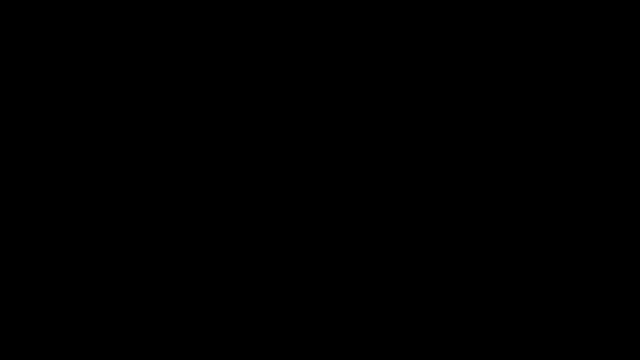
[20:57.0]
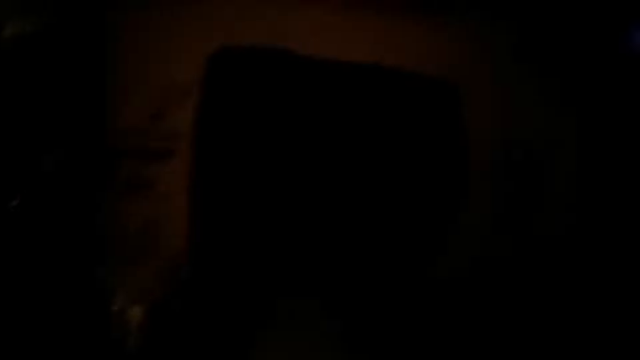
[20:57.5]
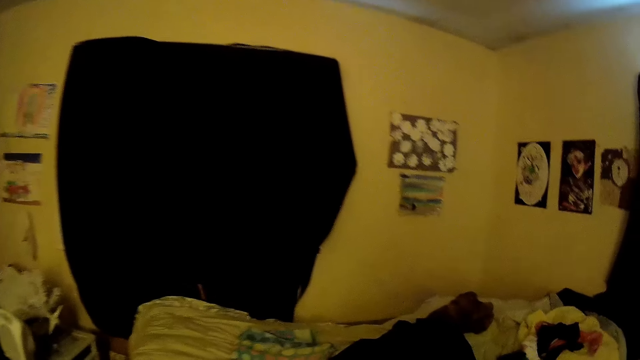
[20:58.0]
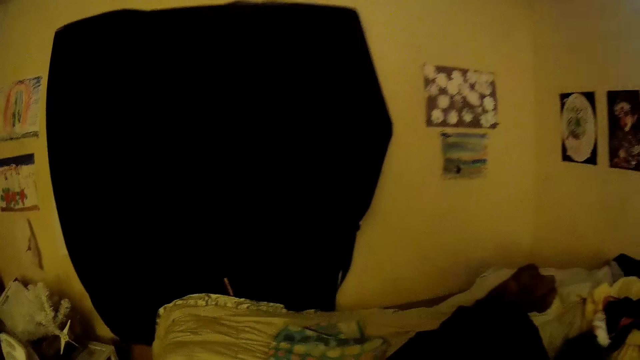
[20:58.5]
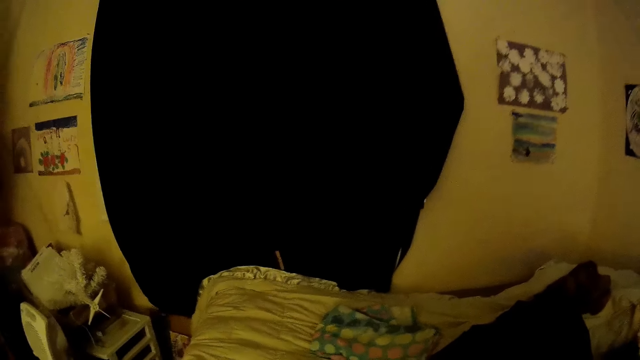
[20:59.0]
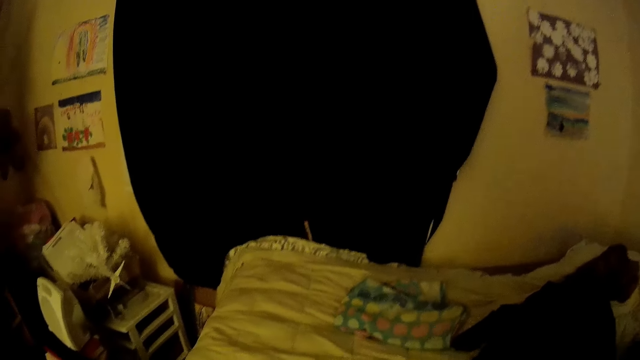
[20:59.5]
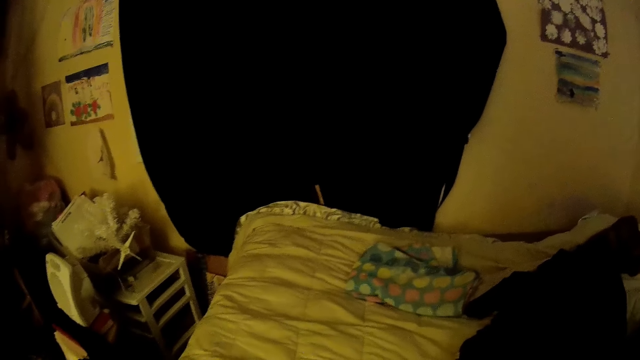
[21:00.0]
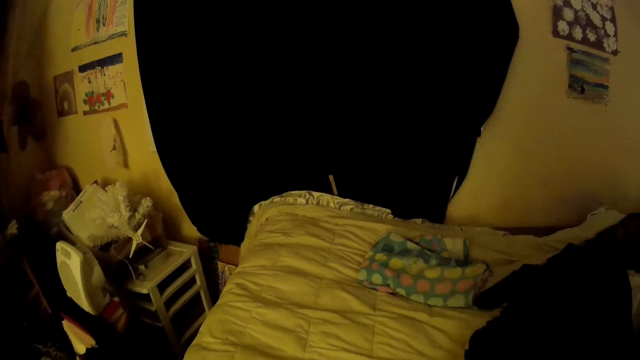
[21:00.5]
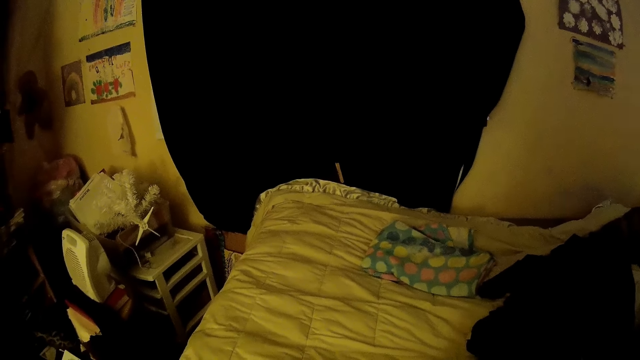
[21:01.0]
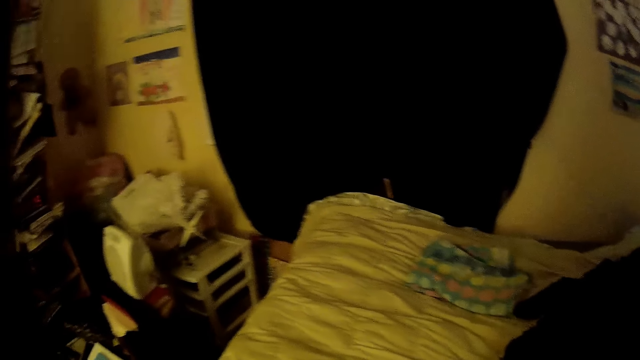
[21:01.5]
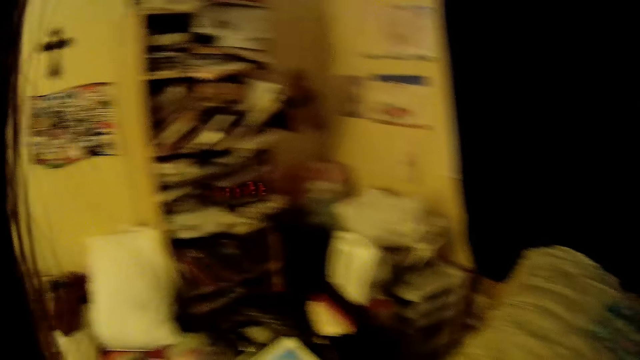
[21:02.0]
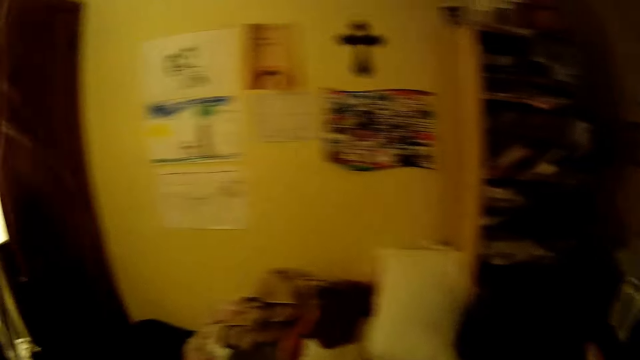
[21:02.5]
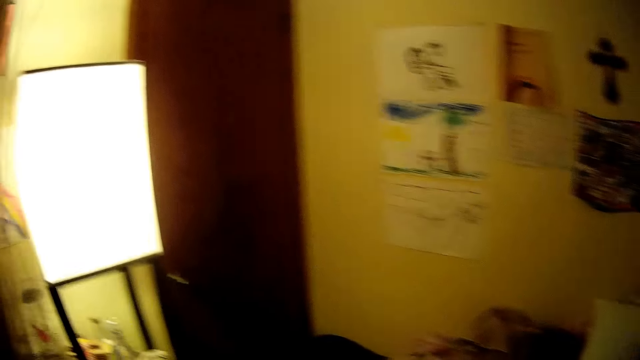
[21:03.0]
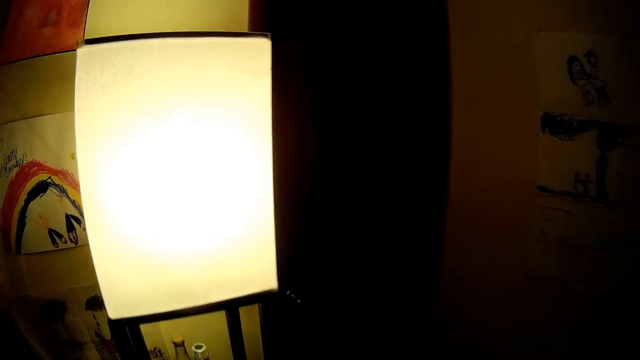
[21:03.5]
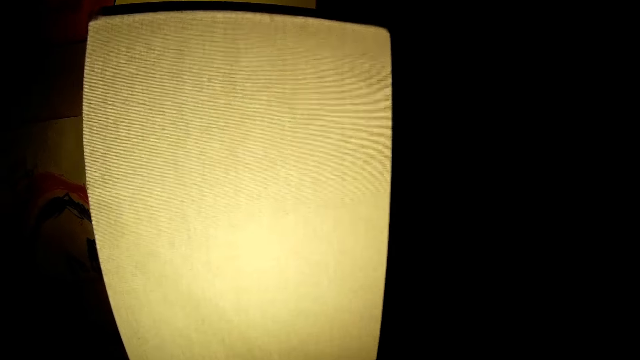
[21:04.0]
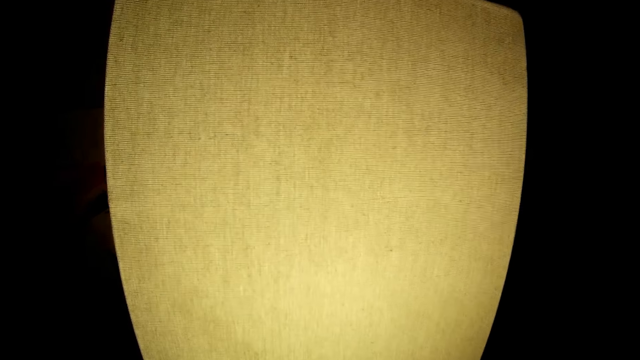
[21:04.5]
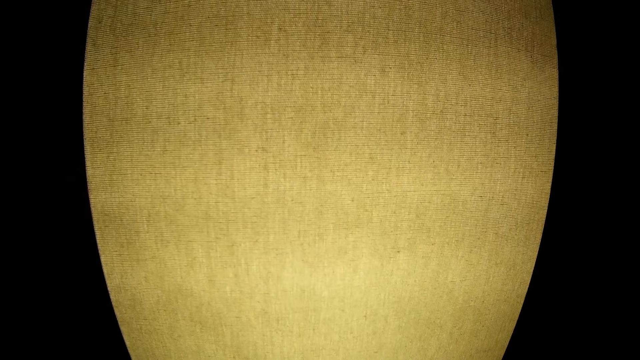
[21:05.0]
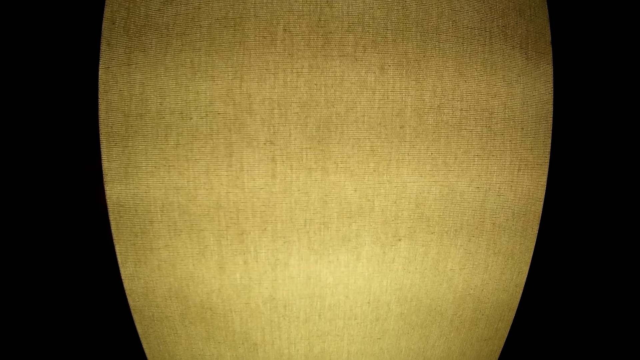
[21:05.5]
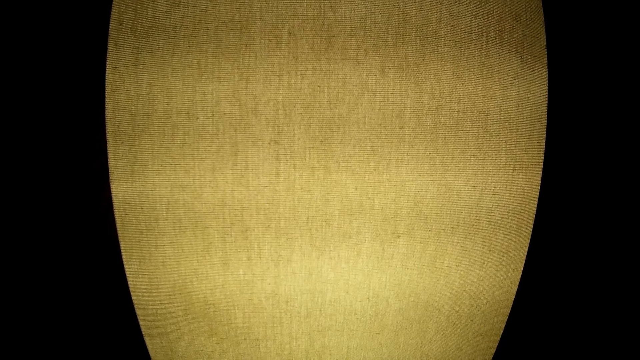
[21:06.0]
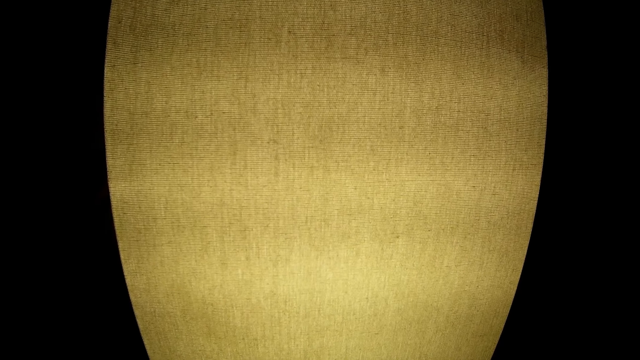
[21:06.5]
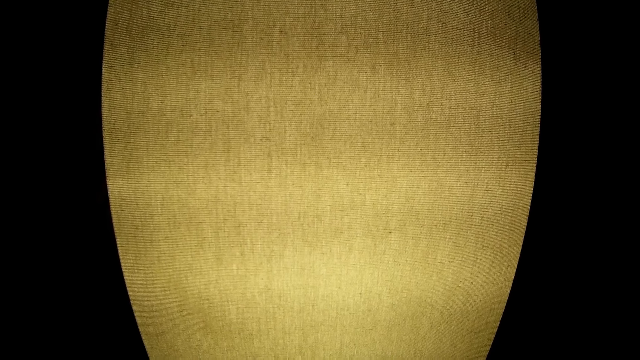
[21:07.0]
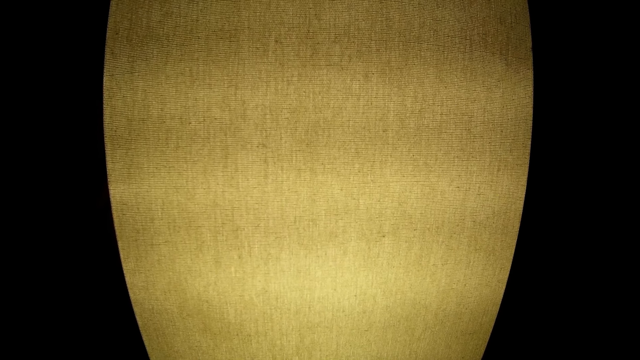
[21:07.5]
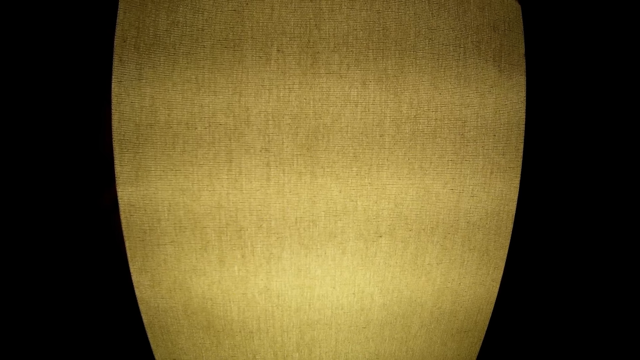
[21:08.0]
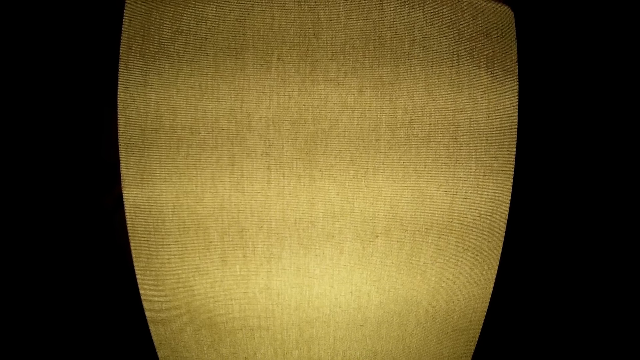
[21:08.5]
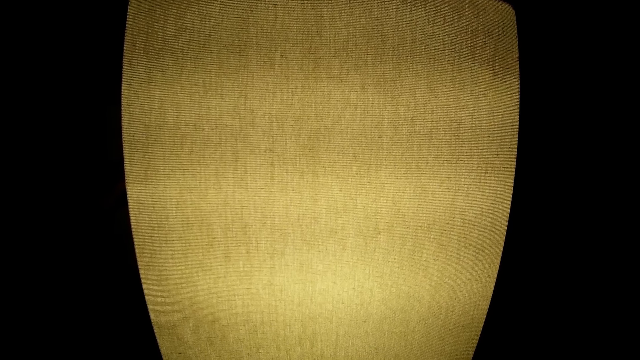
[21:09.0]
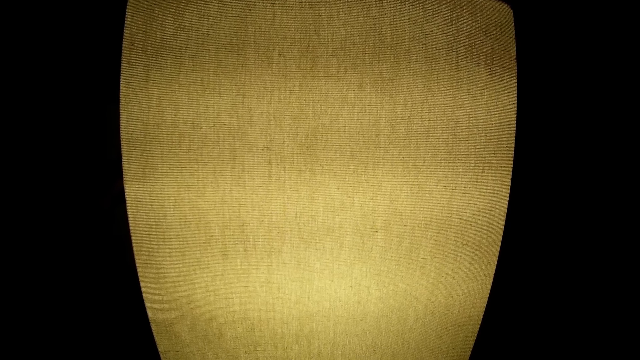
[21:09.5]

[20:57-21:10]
The camera wearer looks around. They look at the lamp.

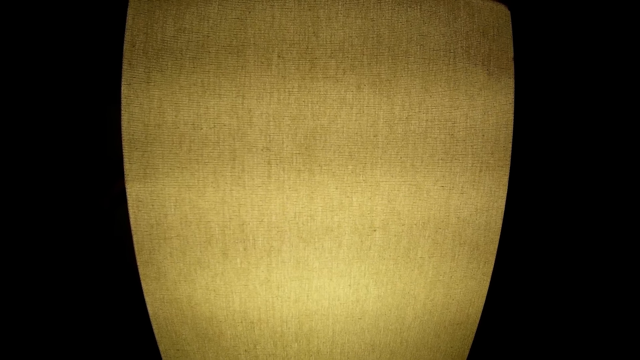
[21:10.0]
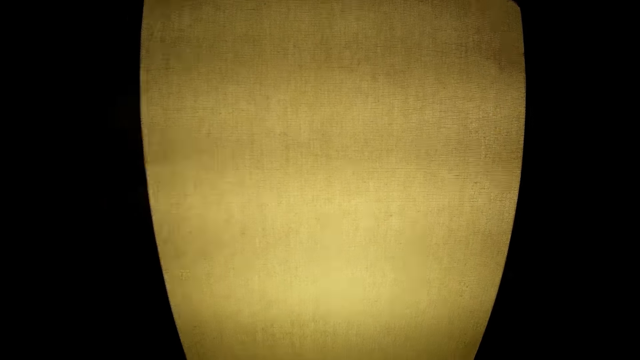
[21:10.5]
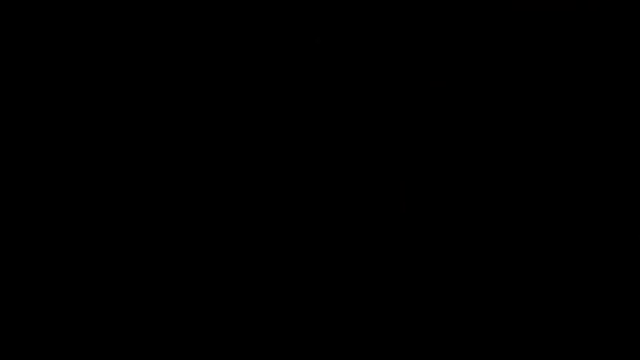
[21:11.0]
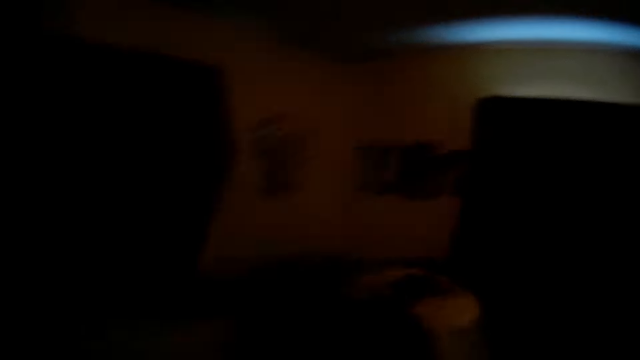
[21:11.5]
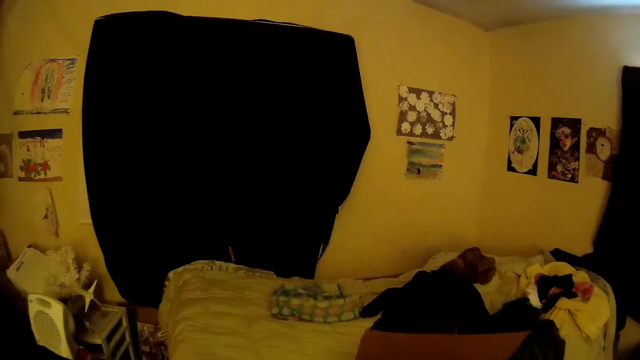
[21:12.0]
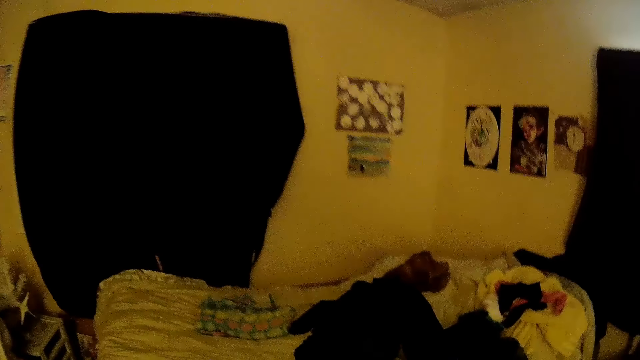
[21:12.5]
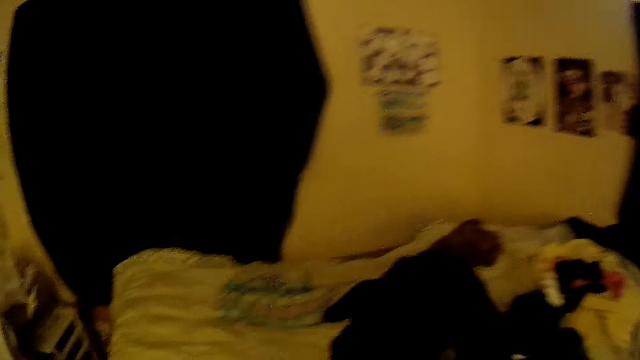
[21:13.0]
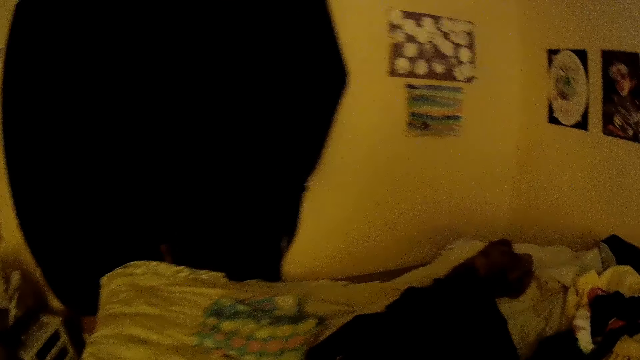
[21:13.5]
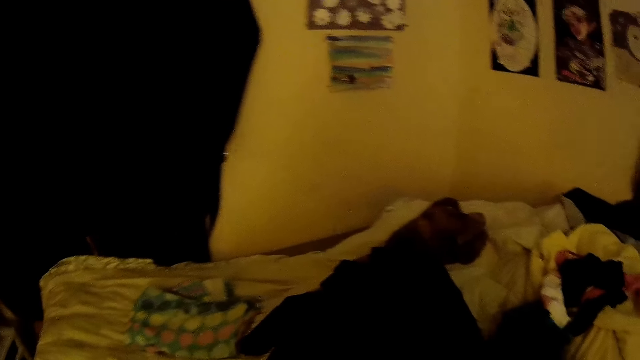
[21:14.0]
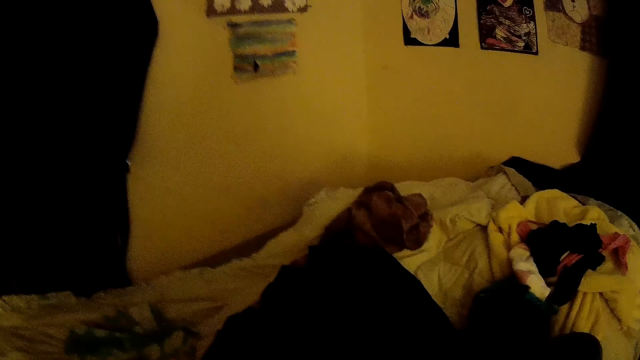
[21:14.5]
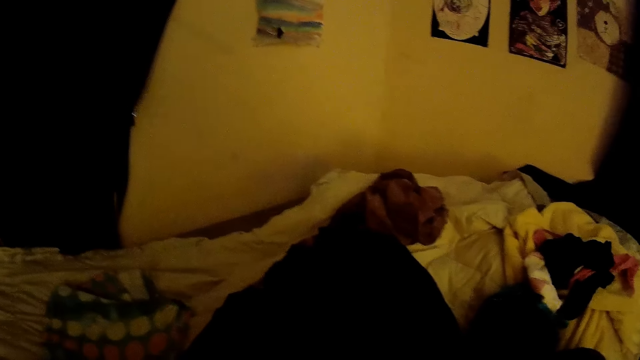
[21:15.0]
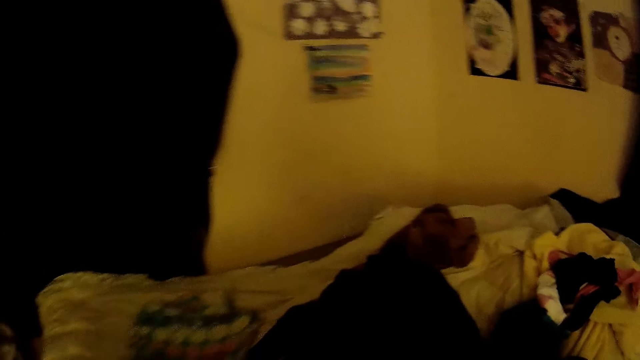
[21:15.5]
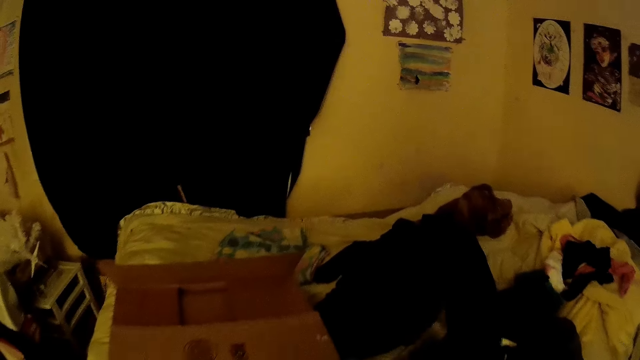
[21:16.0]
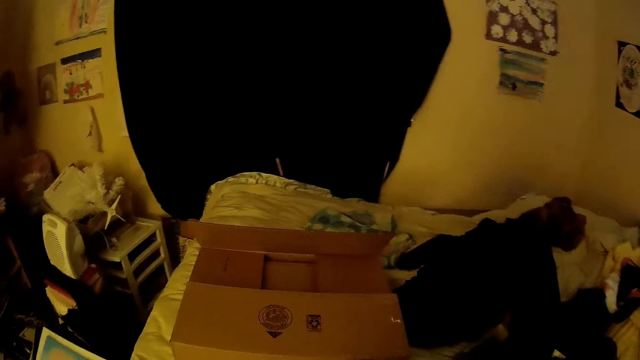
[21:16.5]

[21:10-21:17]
The camera wearer looks around. They drop the box on the bed with both hands.
